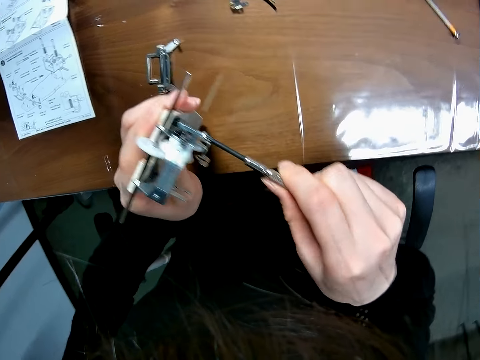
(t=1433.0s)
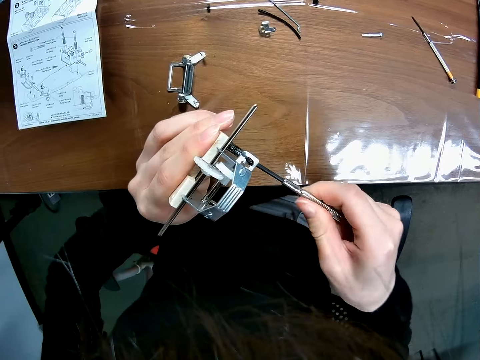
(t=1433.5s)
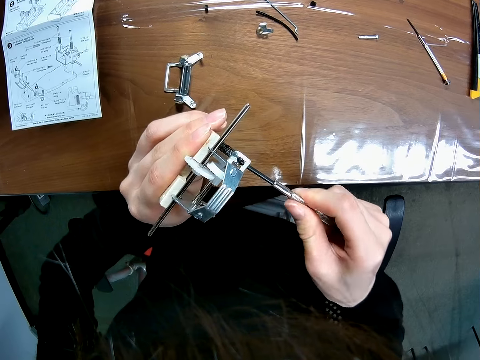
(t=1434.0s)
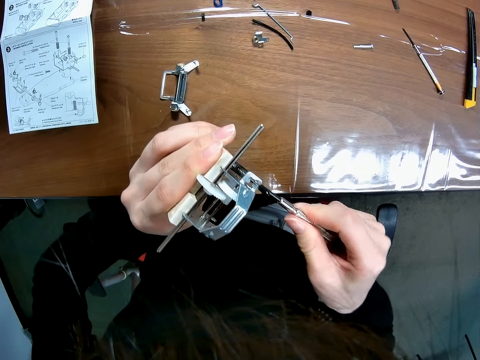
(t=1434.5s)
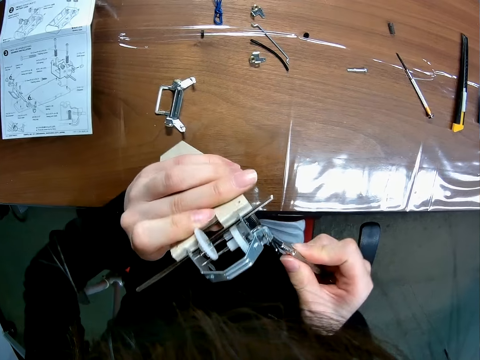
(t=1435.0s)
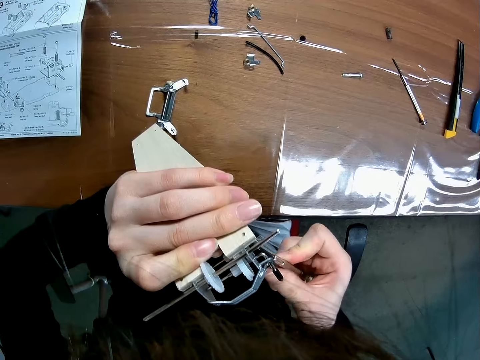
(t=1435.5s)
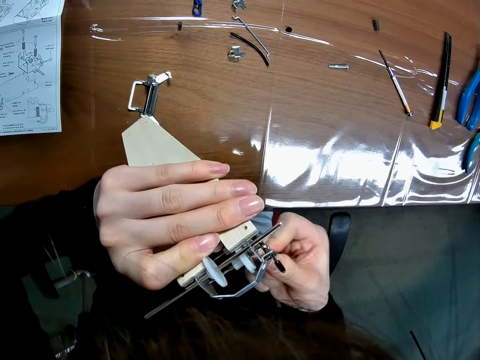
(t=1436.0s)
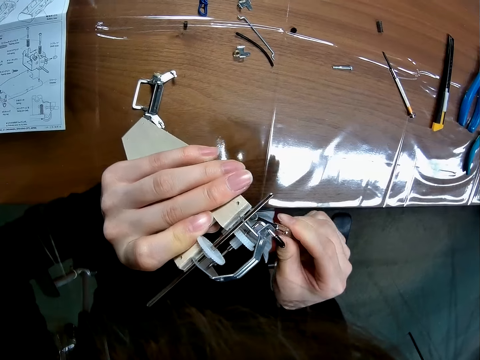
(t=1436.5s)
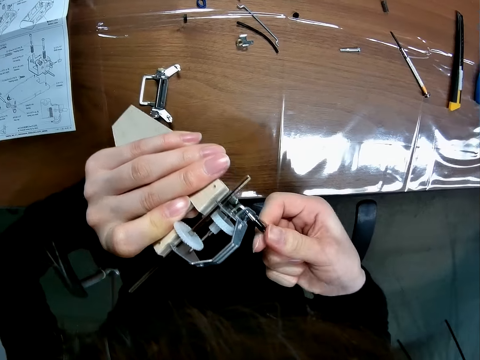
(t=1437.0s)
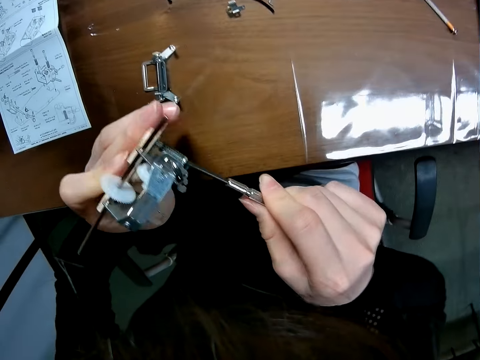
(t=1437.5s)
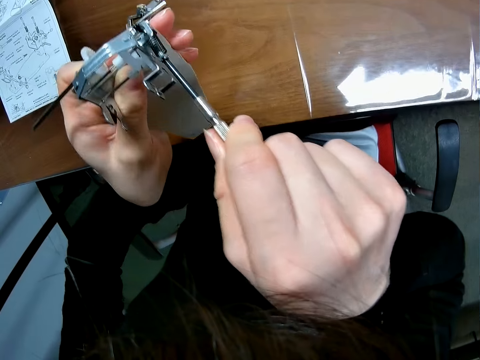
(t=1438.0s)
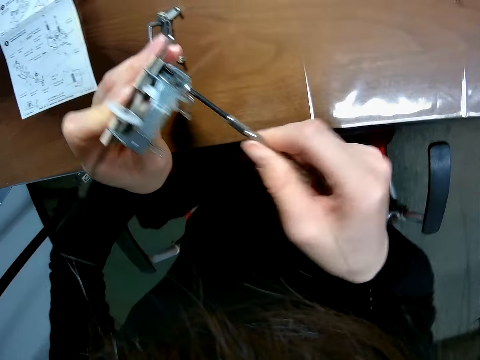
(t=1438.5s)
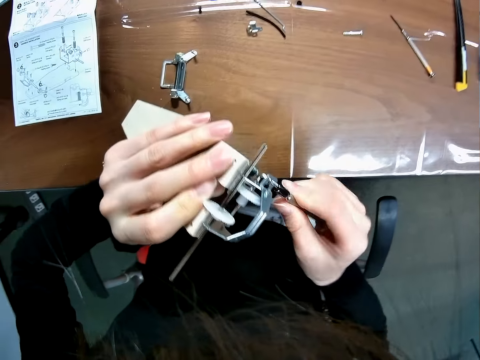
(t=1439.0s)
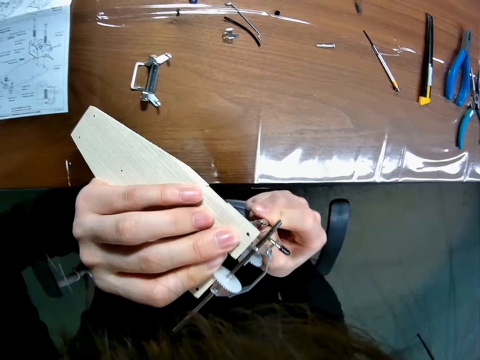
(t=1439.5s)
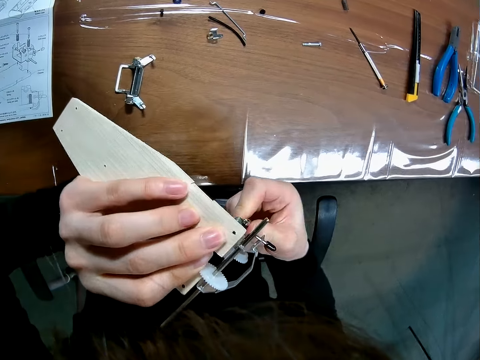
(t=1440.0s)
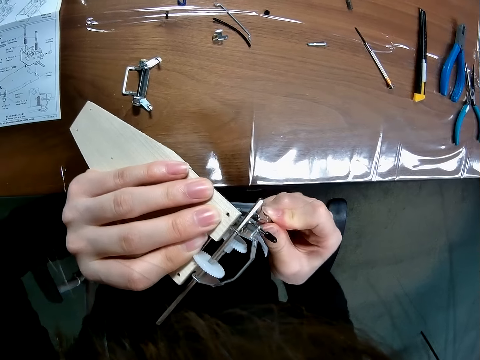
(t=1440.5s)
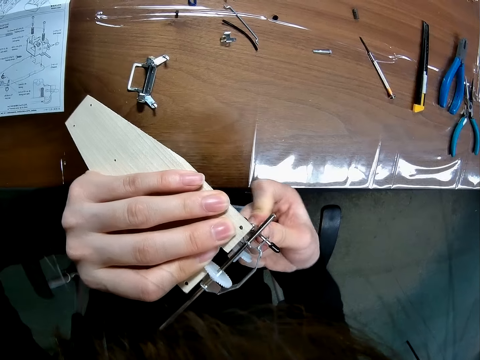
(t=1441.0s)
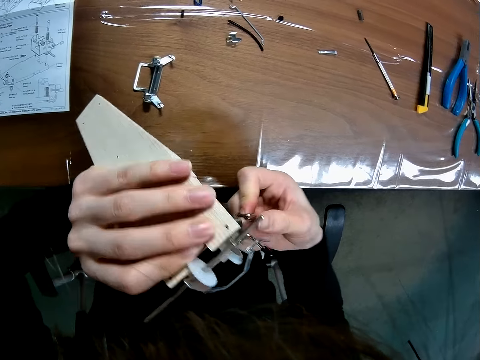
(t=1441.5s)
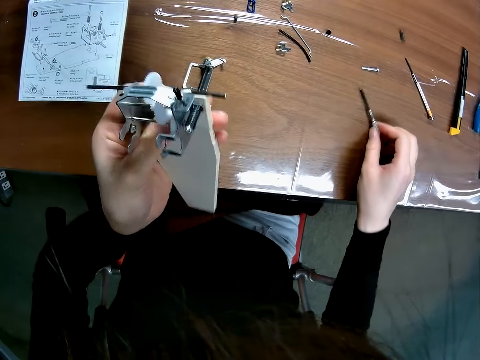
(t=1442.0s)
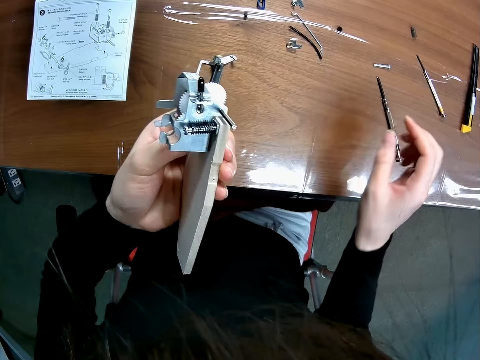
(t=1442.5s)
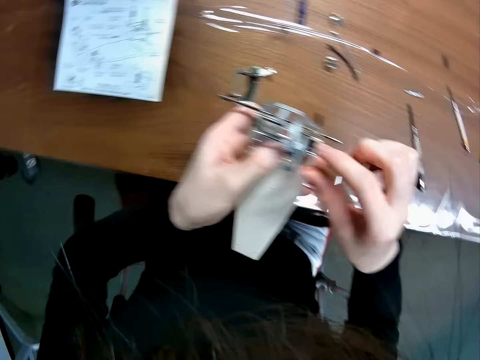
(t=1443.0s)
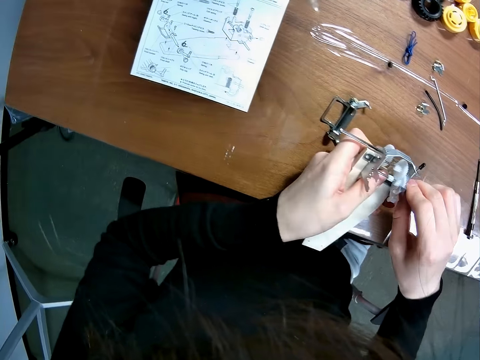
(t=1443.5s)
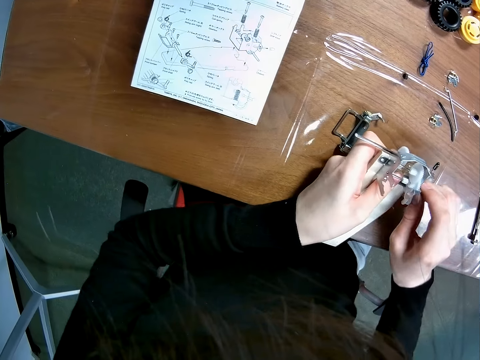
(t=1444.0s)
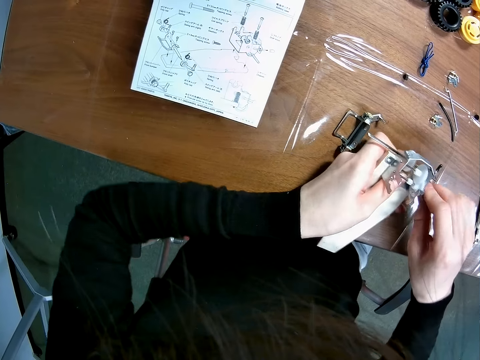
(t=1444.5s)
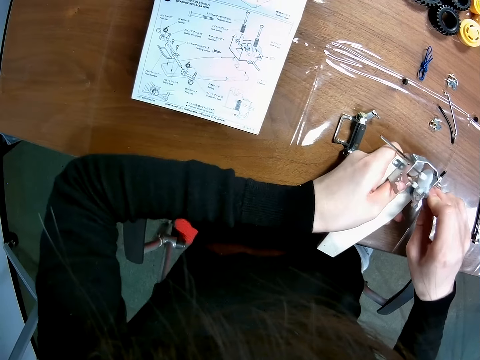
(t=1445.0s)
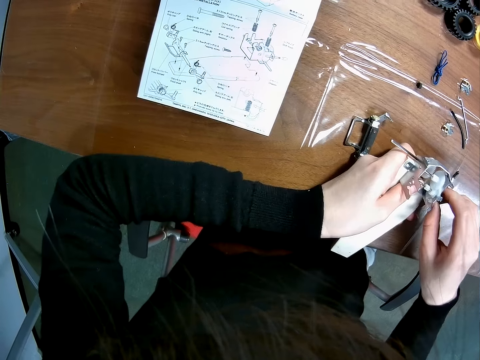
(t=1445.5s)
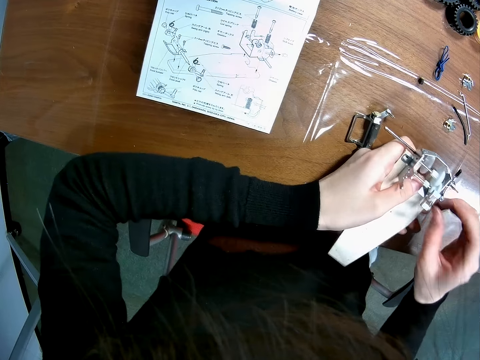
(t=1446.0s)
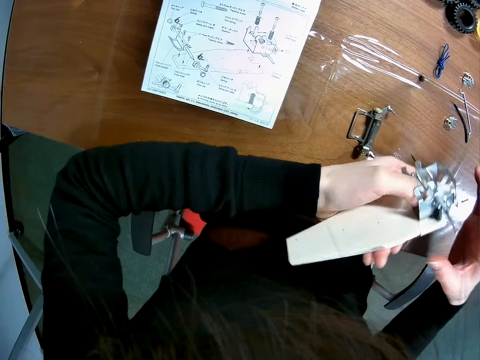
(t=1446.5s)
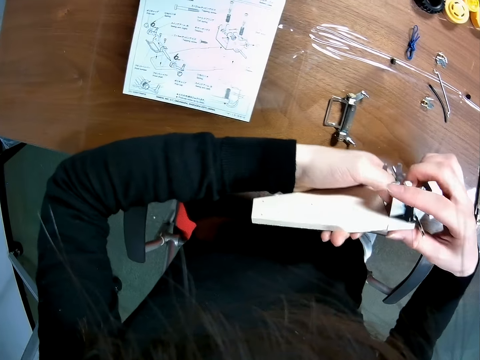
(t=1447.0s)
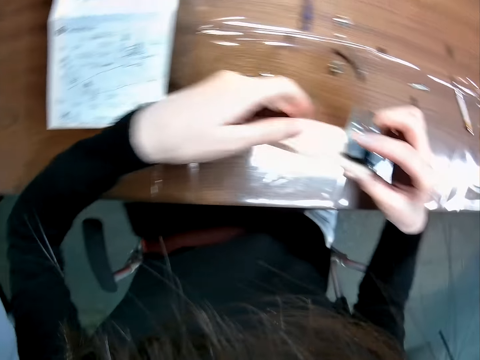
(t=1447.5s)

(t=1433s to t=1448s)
The camera wearer puts the screwdriver on the table. They fix something.

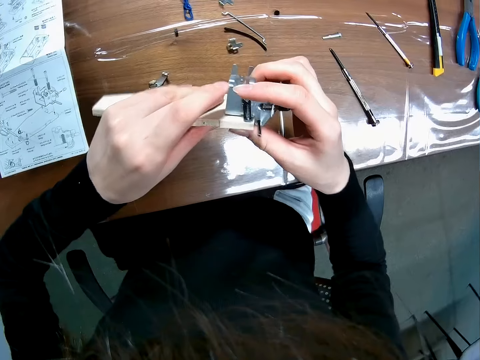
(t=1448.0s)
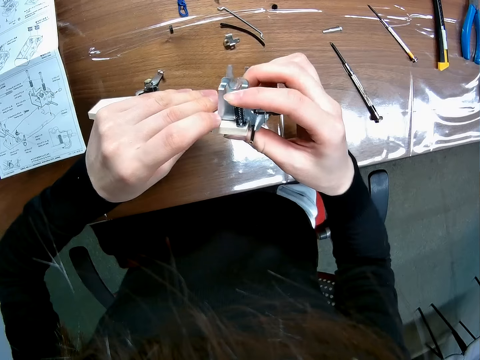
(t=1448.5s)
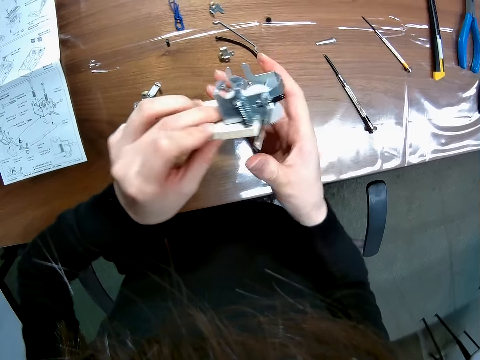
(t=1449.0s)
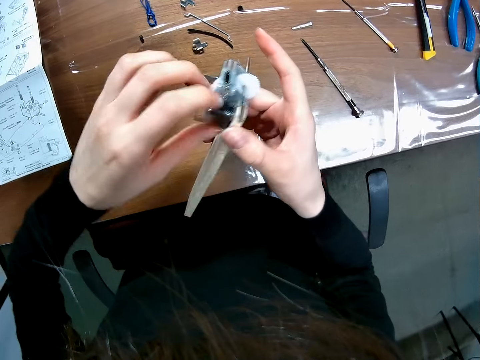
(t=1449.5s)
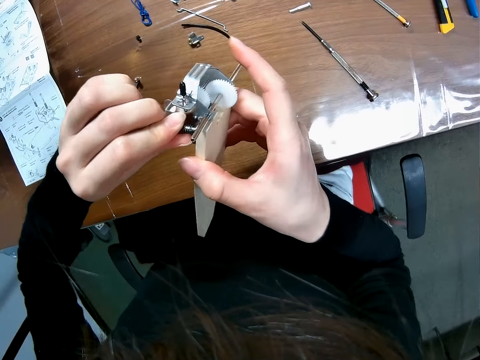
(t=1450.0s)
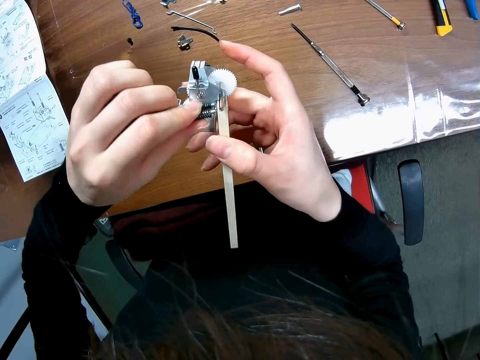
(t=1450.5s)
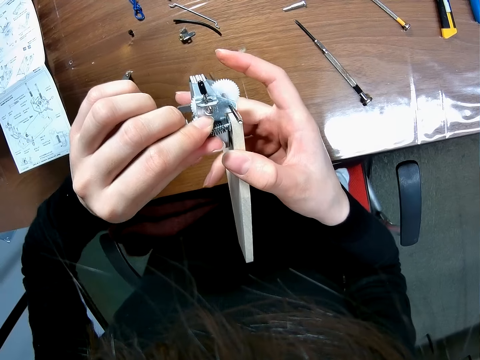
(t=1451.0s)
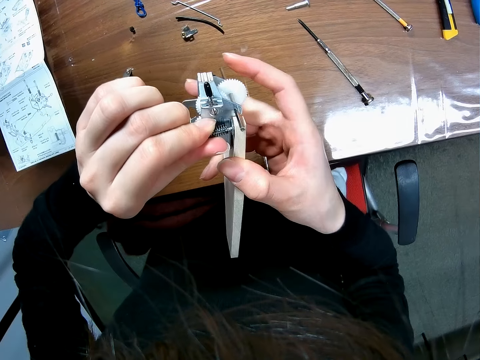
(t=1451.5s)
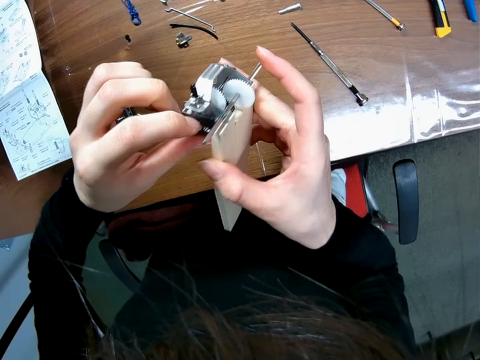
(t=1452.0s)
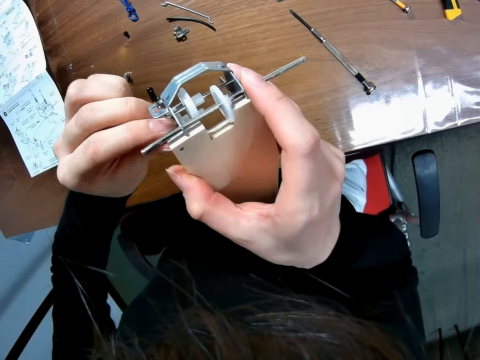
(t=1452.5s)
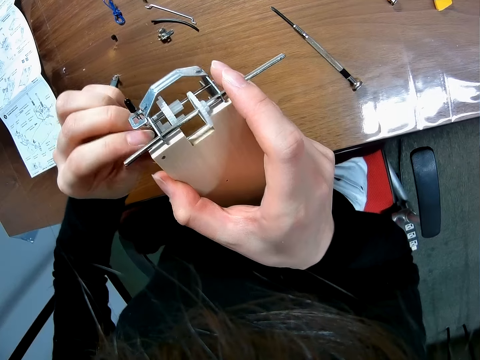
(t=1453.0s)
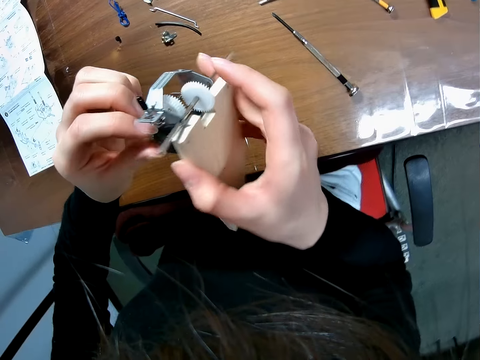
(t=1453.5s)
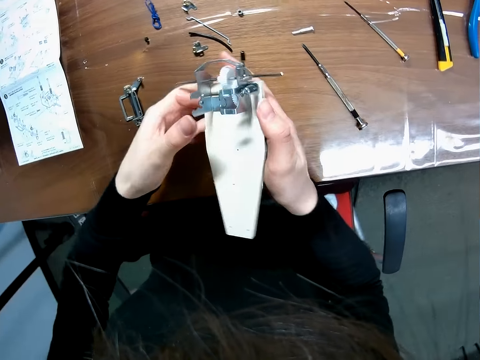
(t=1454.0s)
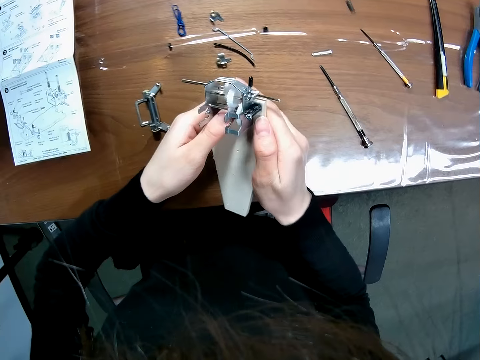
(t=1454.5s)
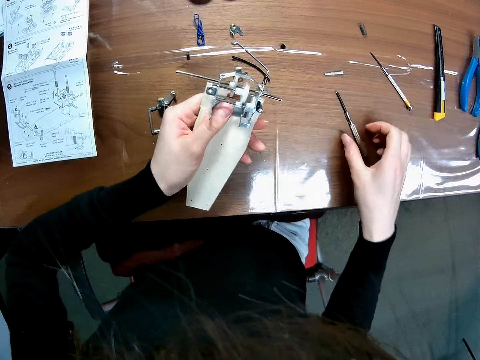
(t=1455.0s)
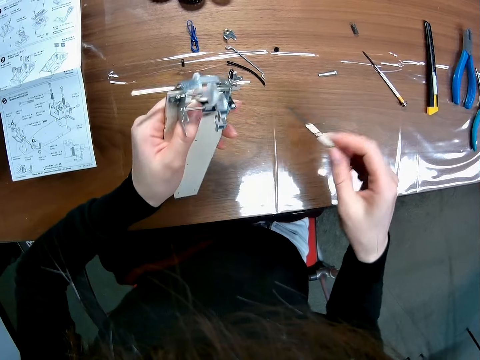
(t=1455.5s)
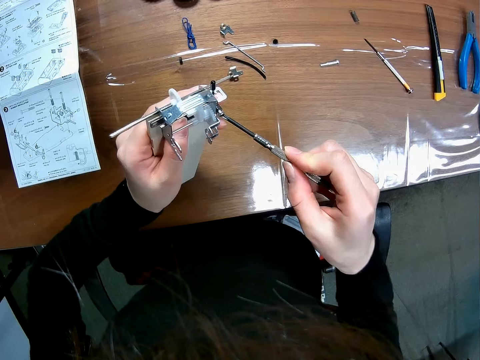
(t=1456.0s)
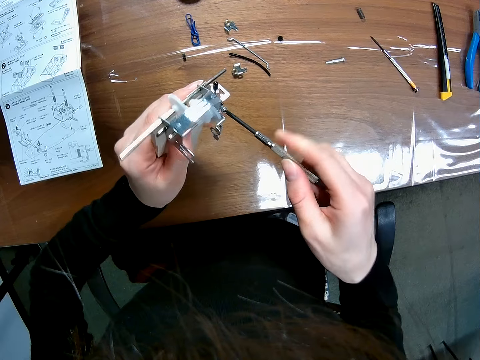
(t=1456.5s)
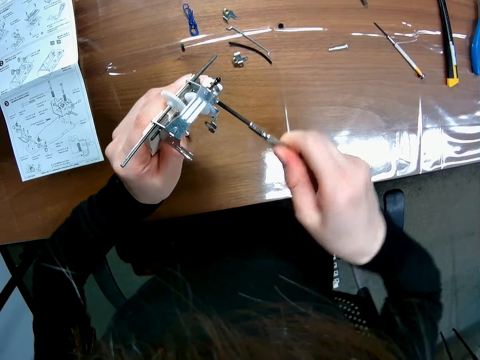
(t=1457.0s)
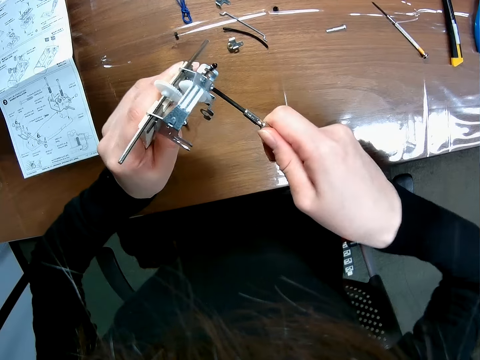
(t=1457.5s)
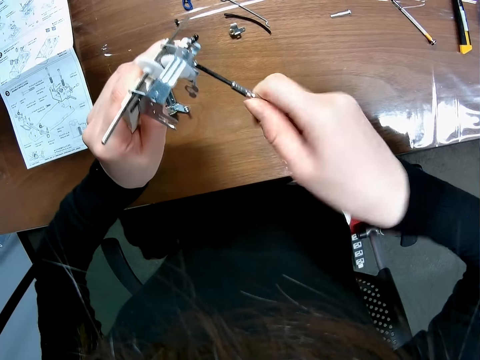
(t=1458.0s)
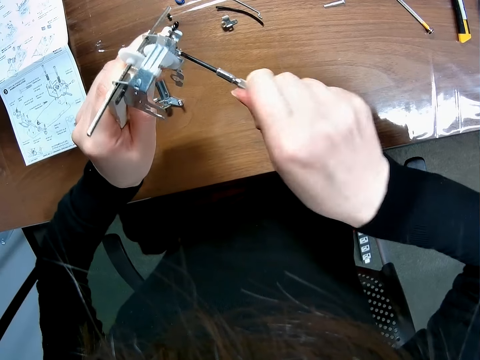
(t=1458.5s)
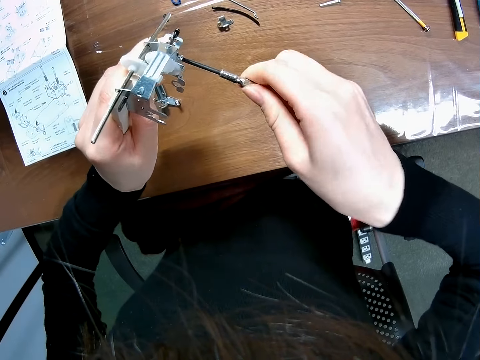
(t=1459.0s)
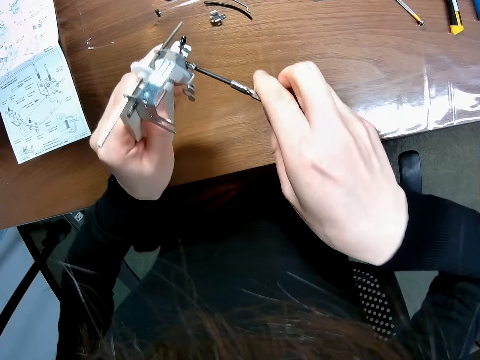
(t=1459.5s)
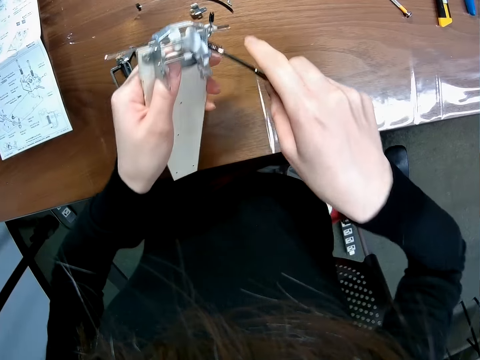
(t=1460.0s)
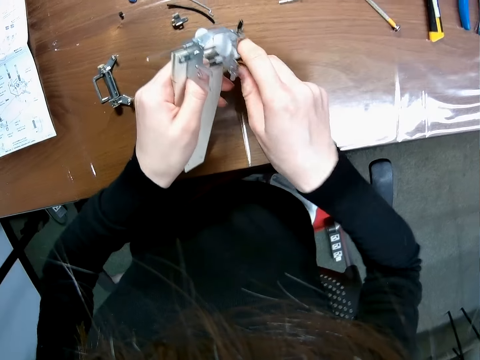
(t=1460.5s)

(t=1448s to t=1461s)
The camera wearer adjusts the toy car. They pick up the screwdriver. They screw the screw with the screwdriver.
